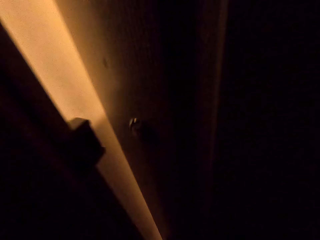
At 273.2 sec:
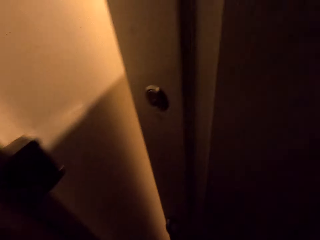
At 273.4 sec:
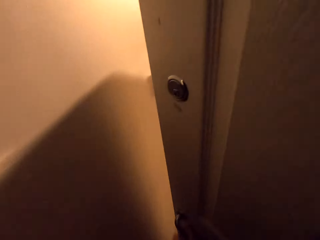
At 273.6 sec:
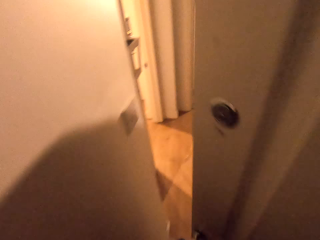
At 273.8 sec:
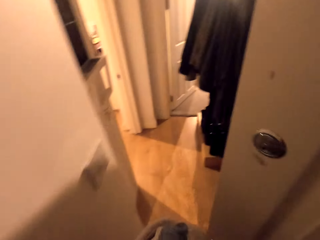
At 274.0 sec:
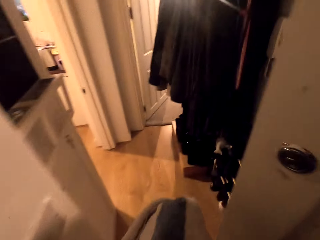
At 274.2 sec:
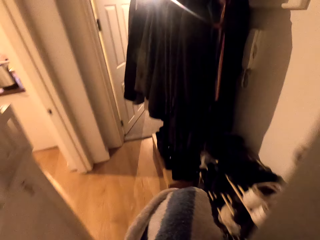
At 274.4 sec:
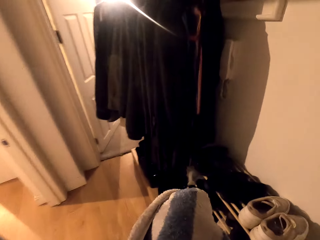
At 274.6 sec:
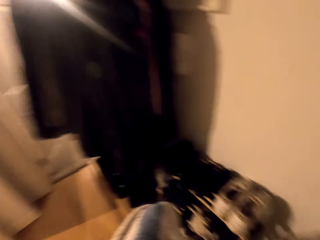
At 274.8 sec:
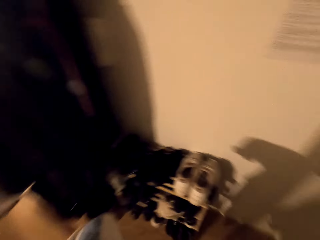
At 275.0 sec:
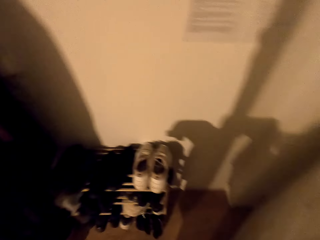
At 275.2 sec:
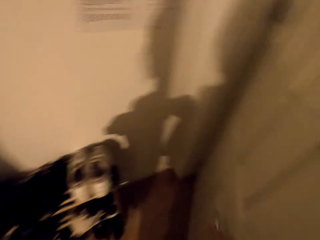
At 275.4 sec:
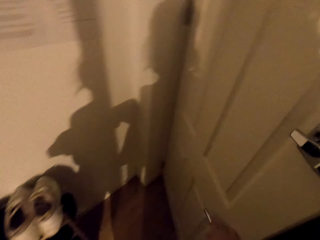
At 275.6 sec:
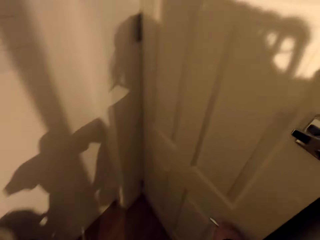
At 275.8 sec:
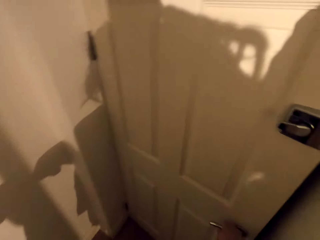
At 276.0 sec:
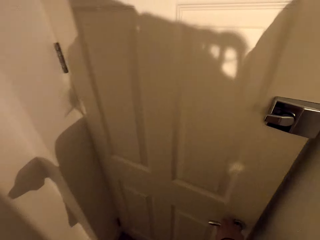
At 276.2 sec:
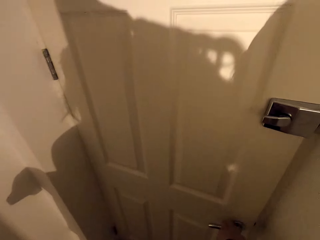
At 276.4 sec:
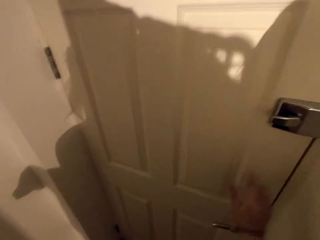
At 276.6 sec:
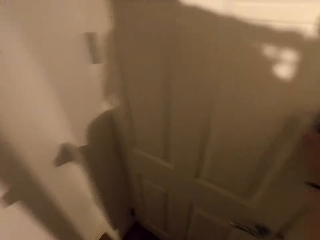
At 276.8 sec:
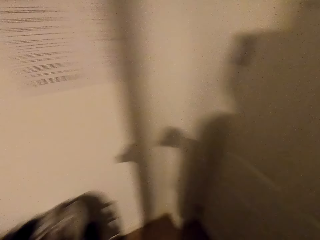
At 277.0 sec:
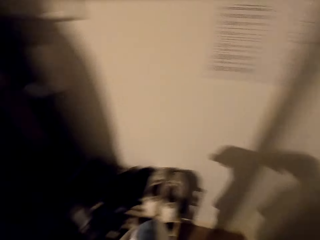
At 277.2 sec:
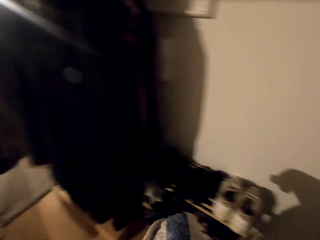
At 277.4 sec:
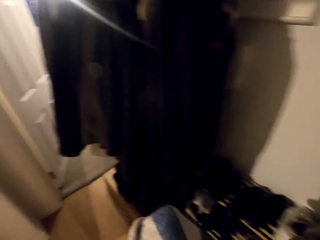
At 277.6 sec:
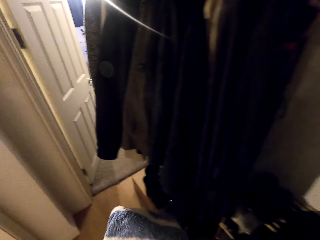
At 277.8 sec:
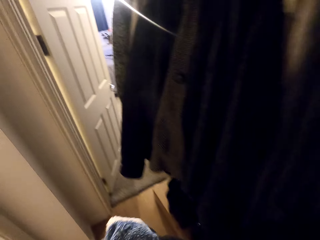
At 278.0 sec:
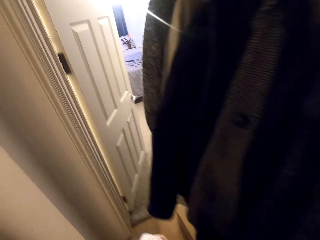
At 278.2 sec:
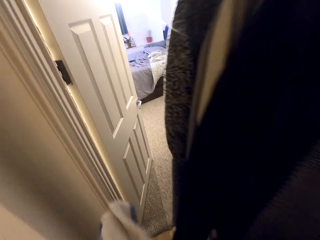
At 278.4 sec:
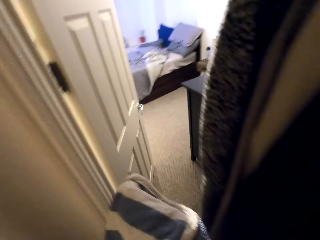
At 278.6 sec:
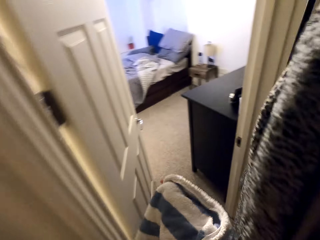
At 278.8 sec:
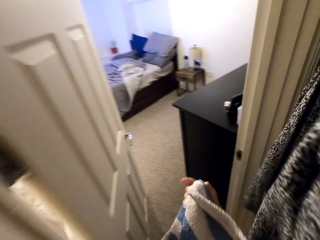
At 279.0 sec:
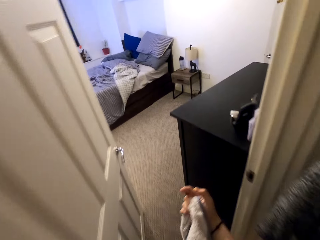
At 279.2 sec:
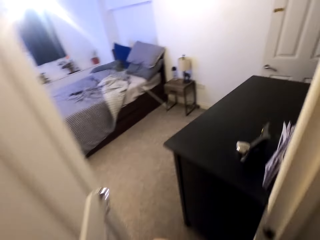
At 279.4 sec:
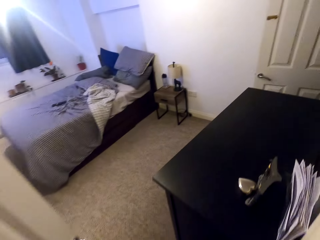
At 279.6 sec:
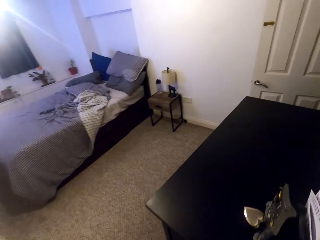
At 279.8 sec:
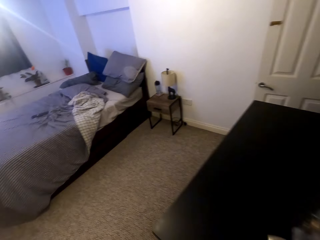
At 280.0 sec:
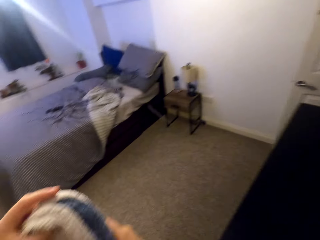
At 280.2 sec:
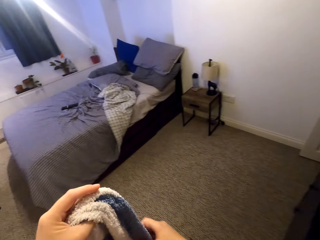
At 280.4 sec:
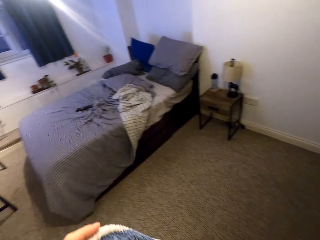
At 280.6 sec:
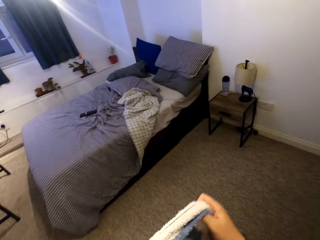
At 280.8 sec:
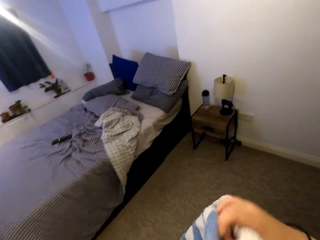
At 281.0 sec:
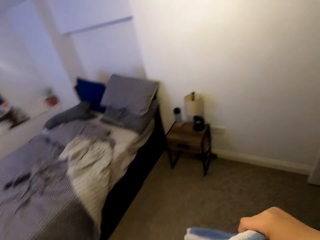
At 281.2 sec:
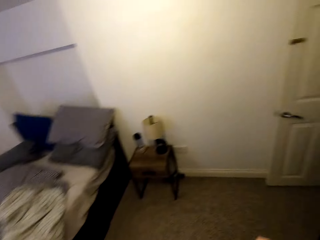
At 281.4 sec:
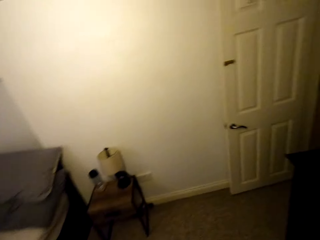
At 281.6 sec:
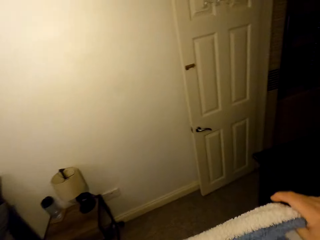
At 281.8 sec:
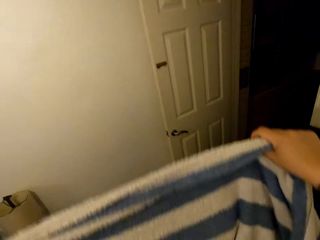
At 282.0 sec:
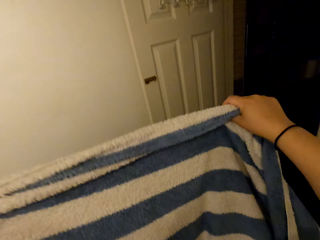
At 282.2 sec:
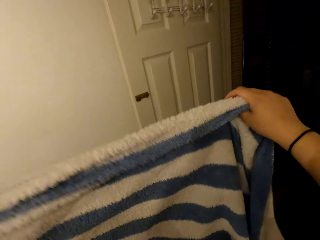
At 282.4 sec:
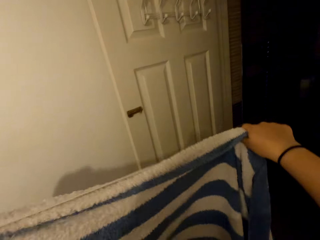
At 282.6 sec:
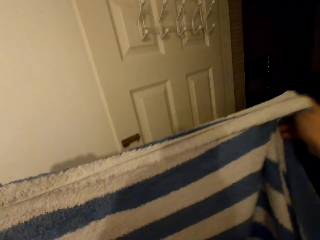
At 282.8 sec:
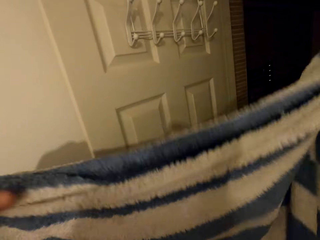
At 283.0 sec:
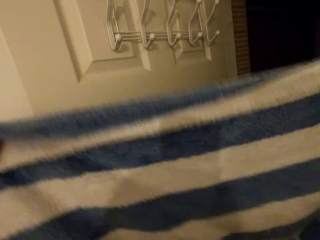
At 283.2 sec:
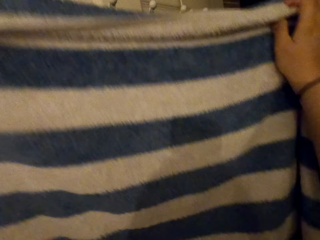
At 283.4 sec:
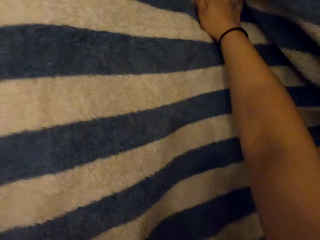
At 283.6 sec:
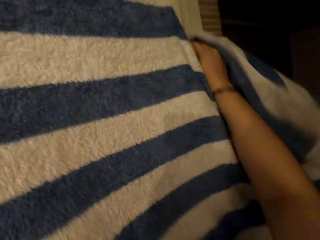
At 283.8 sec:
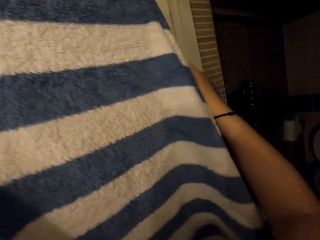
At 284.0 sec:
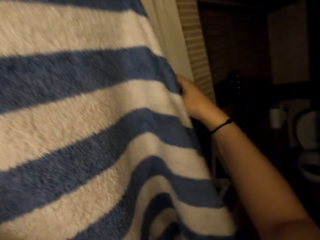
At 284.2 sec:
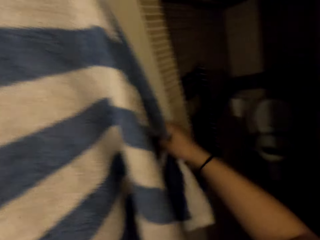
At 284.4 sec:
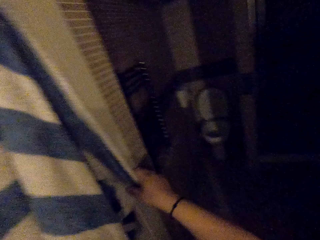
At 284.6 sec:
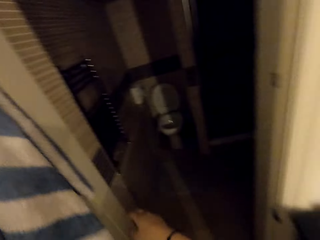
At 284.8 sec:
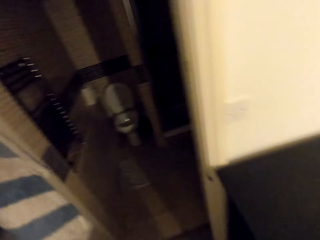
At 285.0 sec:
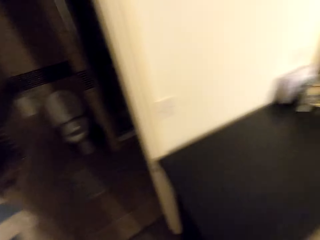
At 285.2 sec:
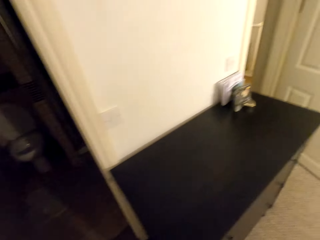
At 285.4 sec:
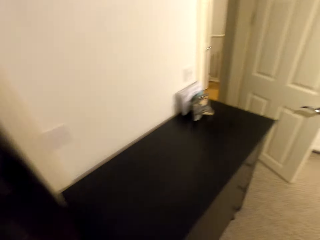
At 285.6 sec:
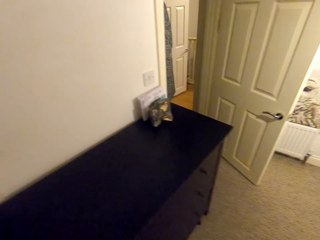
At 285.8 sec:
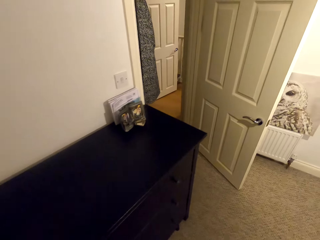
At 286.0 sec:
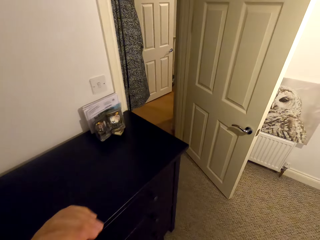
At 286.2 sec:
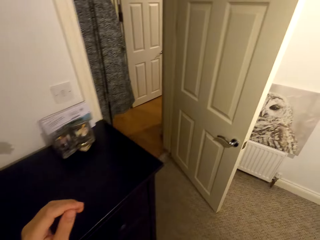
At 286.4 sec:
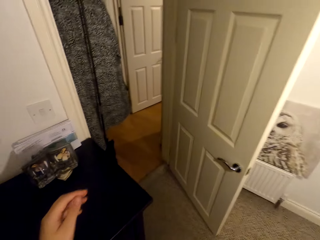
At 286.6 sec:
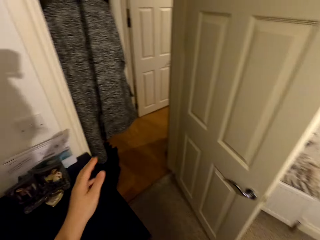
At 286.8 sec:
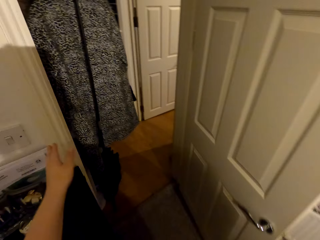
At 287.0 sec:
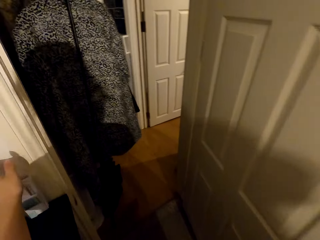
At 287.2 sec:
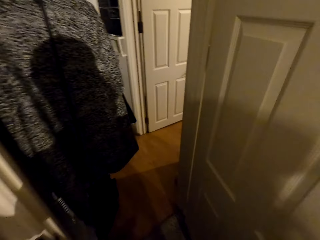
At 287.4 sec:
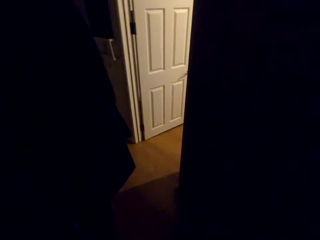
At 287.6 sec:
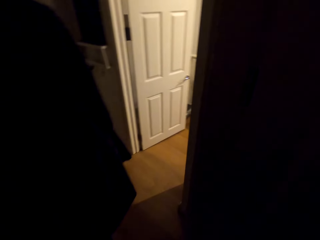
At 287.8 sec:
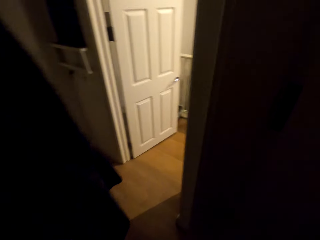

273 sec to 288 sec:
The camera wearer opens the door. They close the door. They move to the bedroom. They carry the towel. They hold the towel. They hang the towel on the door hanger. They move around. They turn off the light. They walk out of the bedroom.
